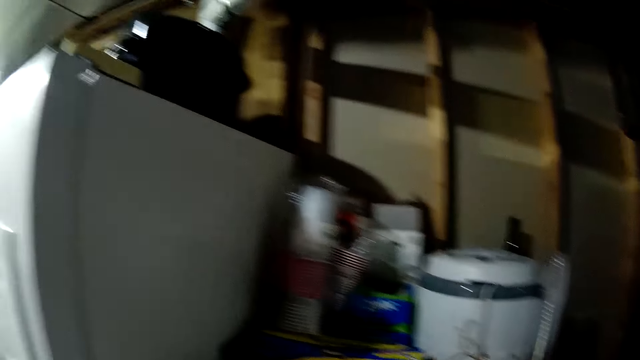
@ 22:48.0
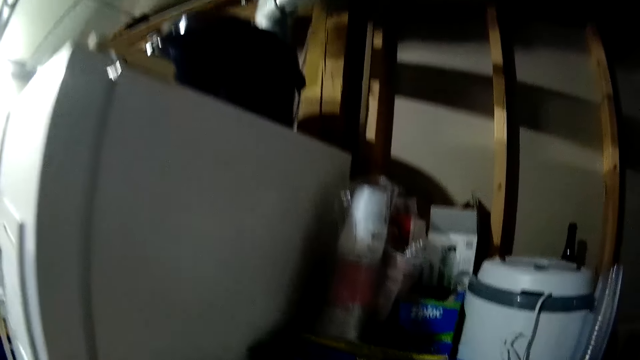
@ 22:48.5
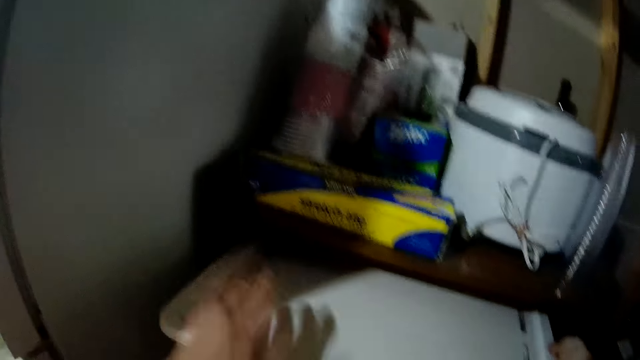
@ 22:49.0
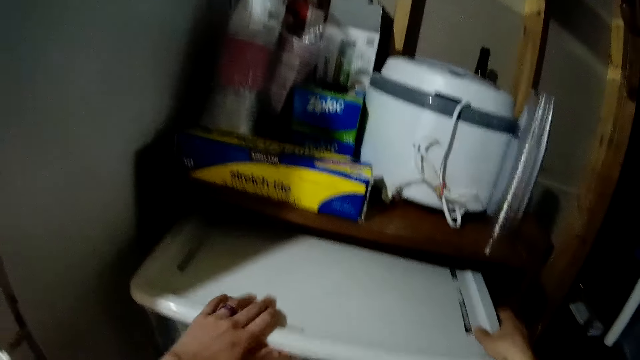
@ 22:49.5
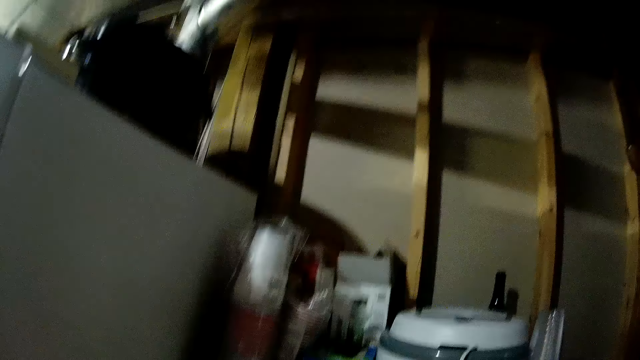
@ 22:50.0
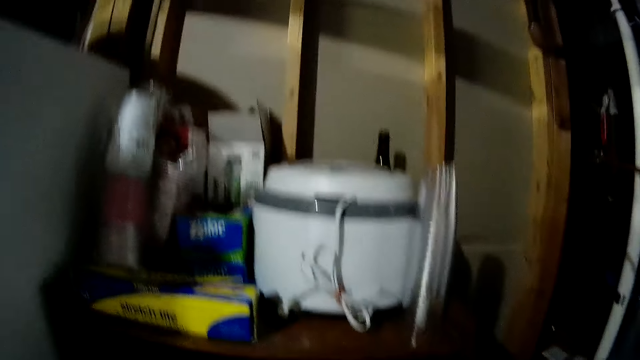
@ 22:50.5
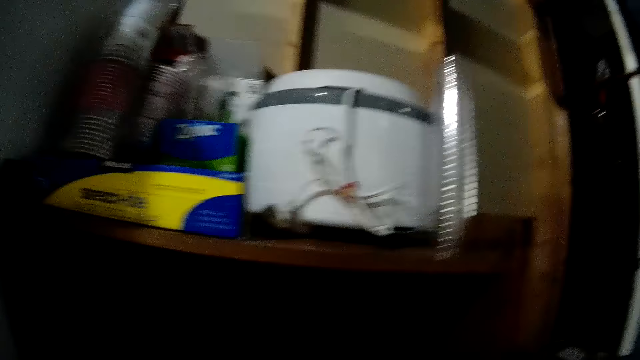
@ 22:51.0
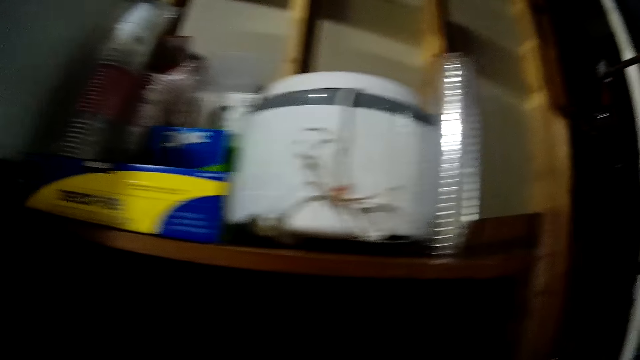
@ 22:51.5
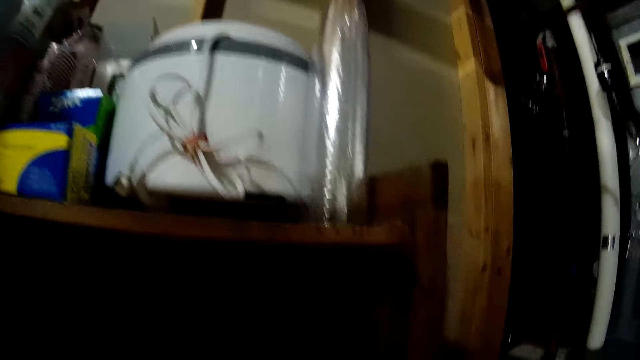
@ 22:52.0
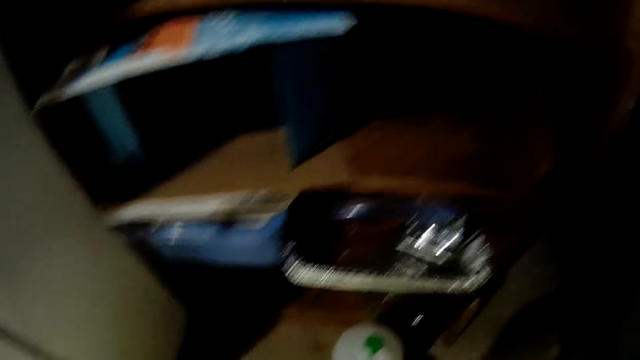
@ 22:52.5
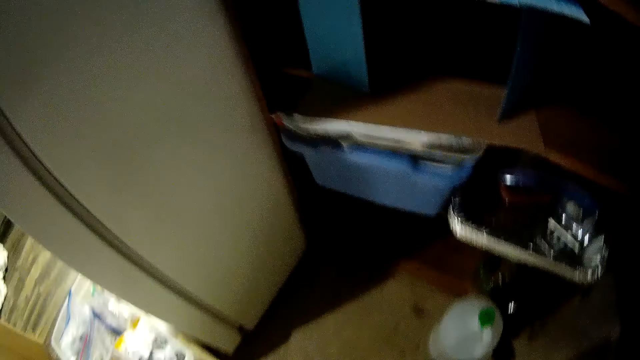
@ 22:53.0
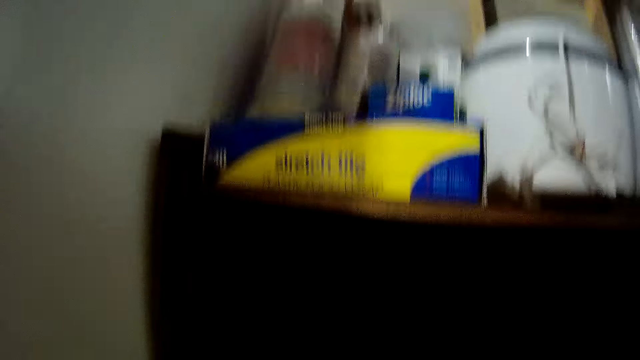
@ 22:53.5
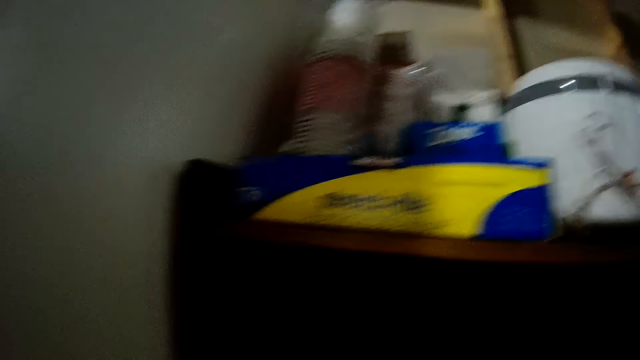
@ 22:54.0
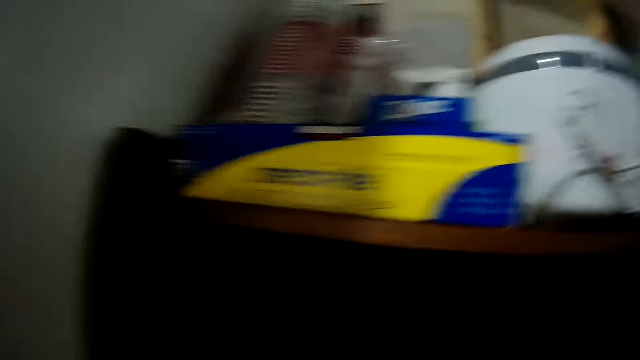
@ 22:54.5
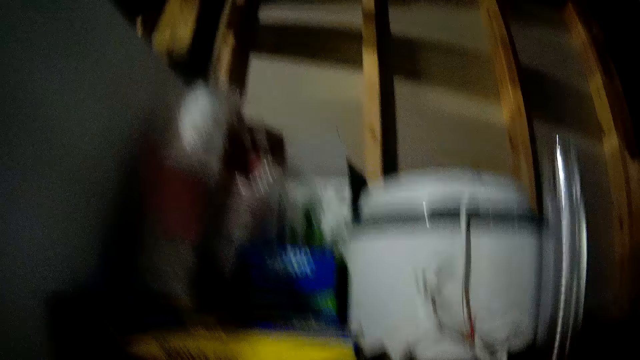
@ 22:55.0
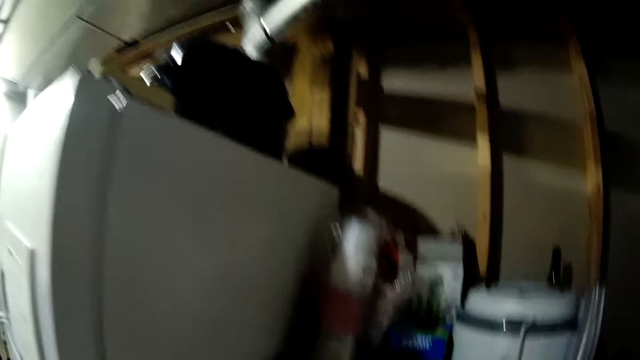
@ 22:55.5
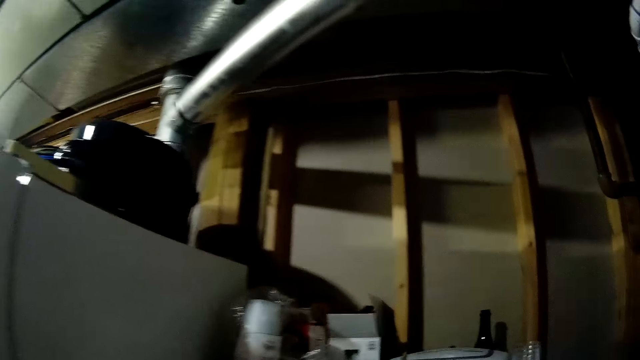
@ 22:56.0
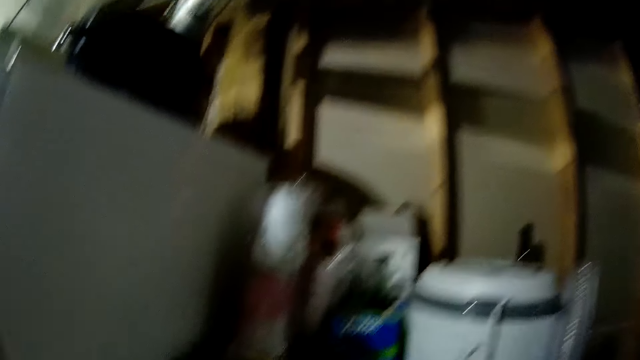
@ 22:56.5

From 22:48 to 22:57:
The camera wearer picks a plastic container from the ground with both hands. She places the plastic container in the shelf with both hands. She stares at the shelf.

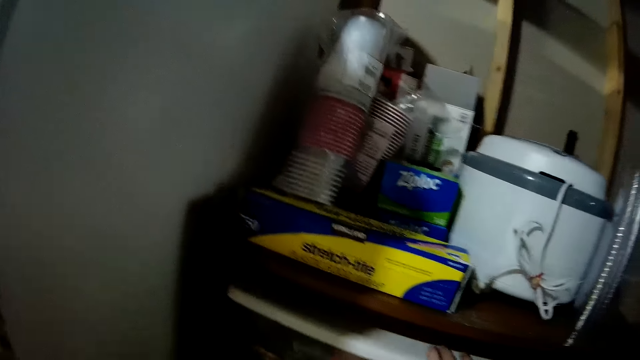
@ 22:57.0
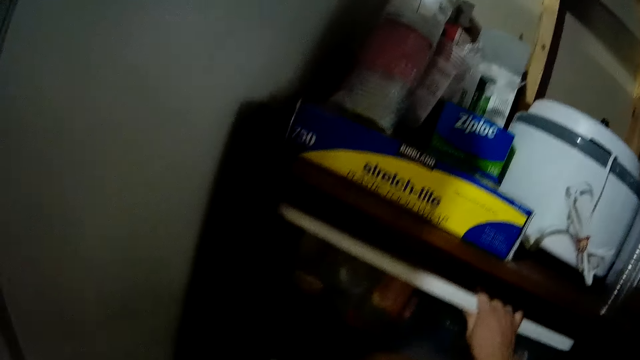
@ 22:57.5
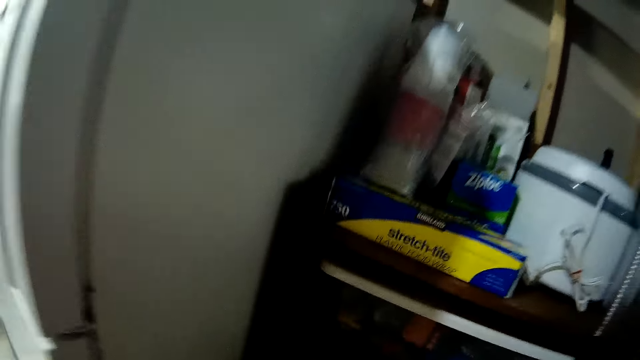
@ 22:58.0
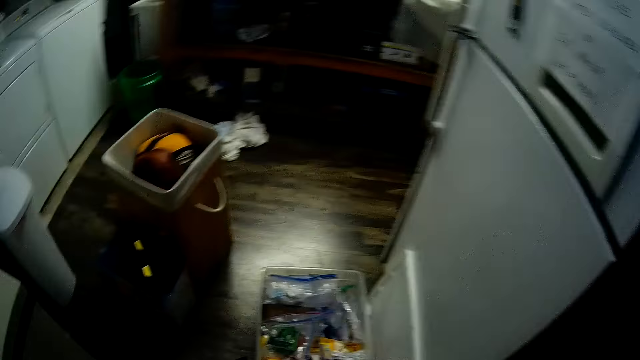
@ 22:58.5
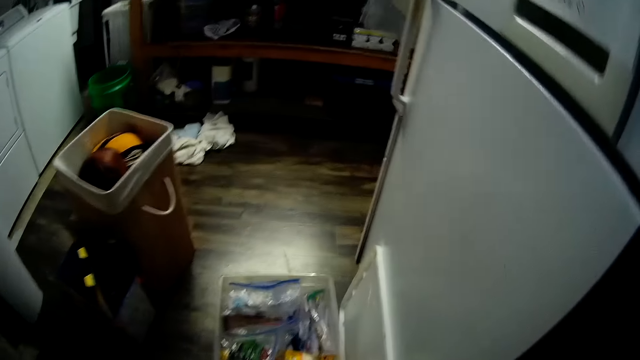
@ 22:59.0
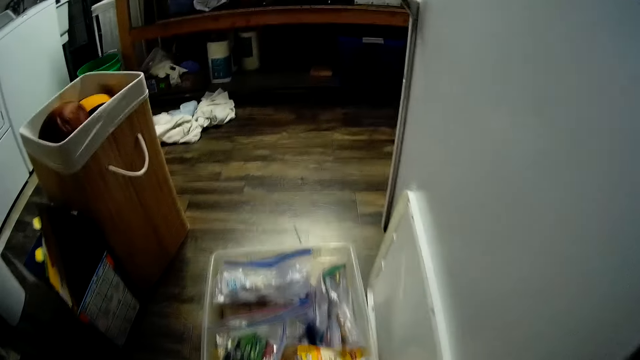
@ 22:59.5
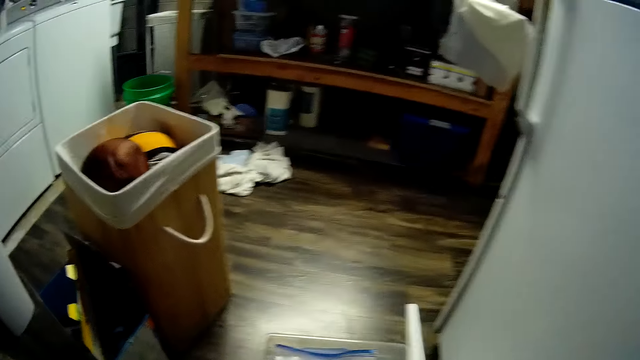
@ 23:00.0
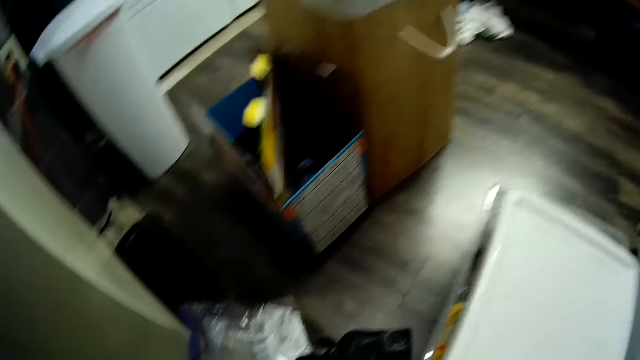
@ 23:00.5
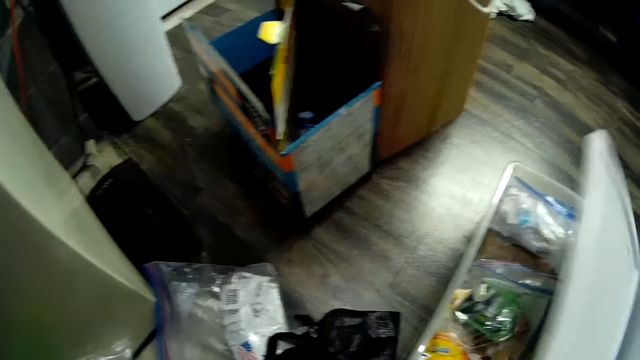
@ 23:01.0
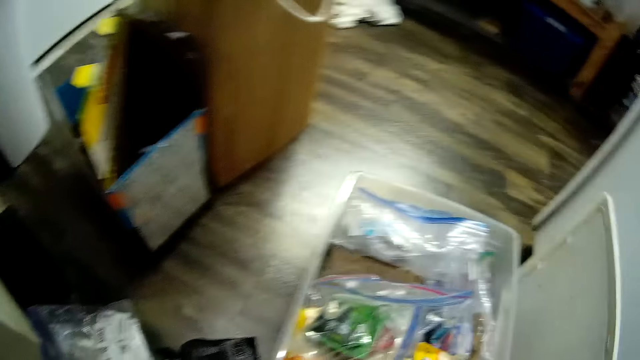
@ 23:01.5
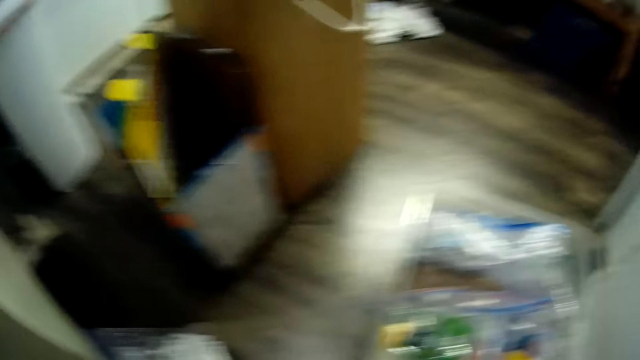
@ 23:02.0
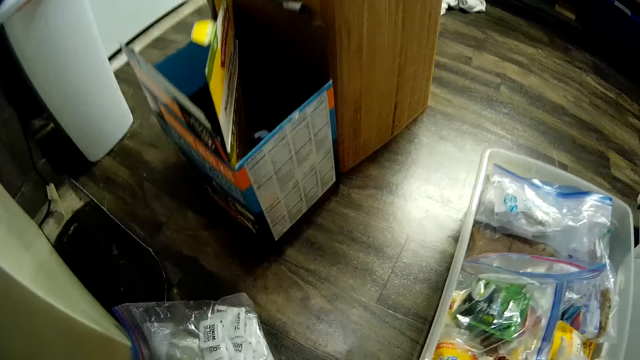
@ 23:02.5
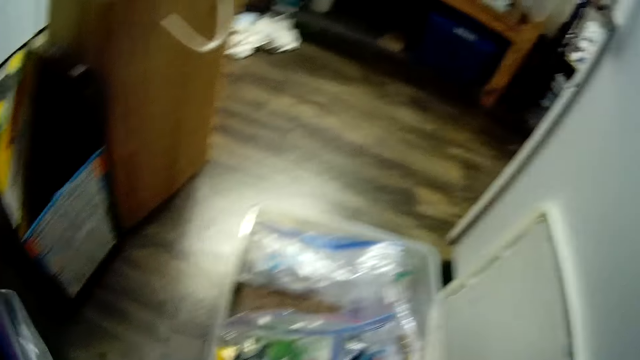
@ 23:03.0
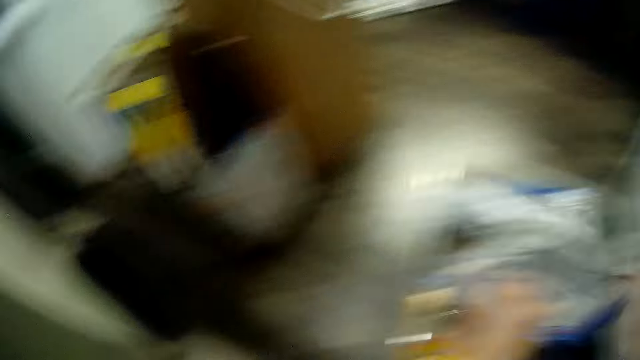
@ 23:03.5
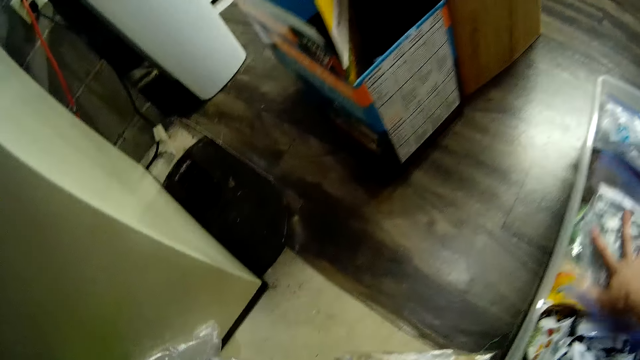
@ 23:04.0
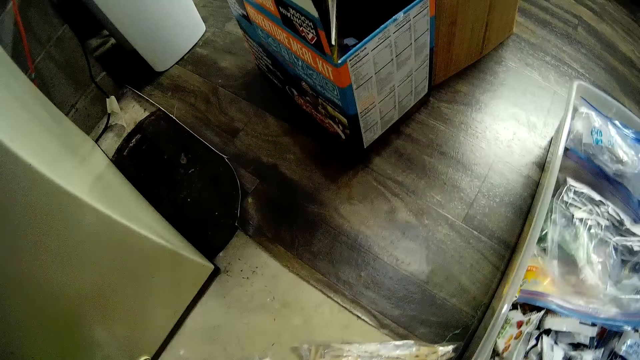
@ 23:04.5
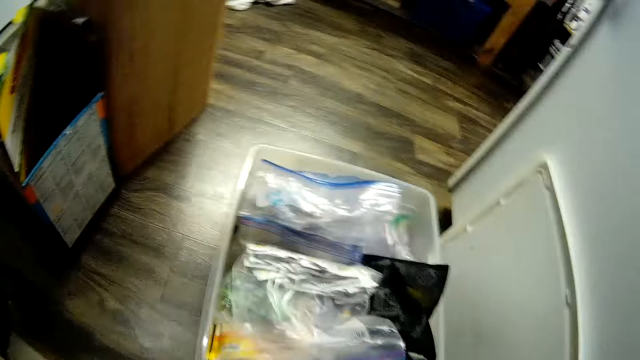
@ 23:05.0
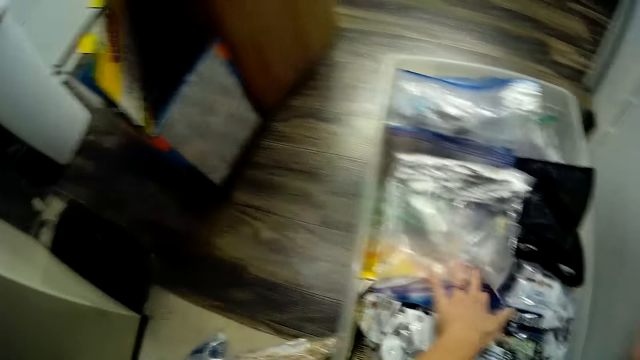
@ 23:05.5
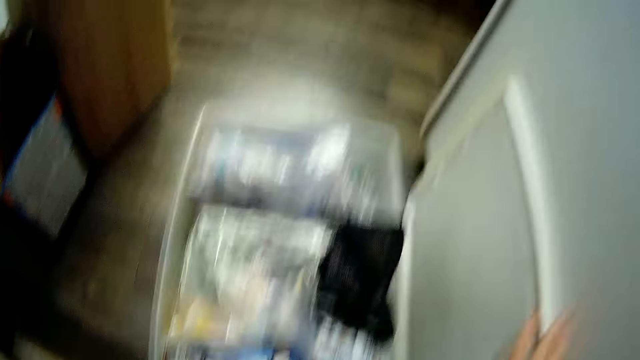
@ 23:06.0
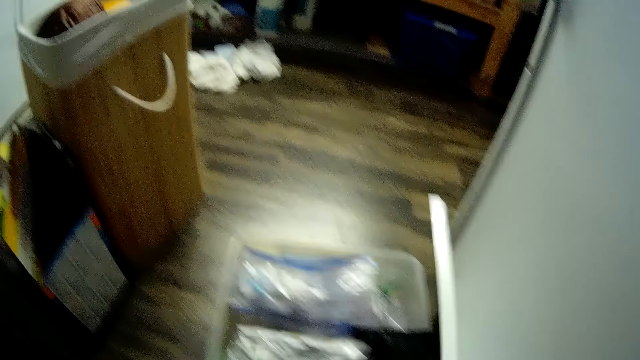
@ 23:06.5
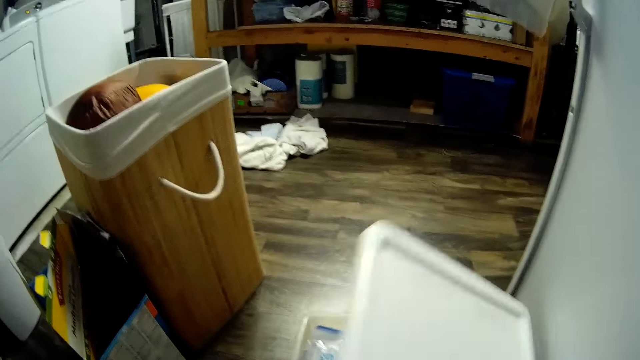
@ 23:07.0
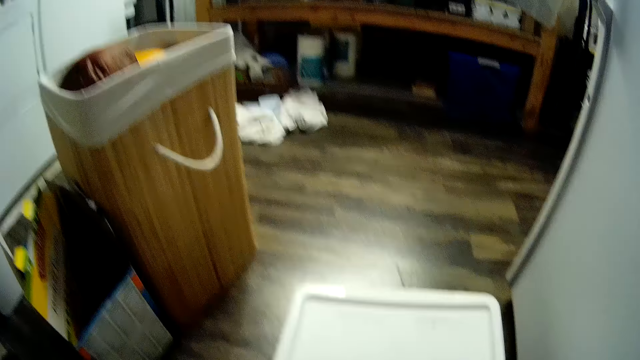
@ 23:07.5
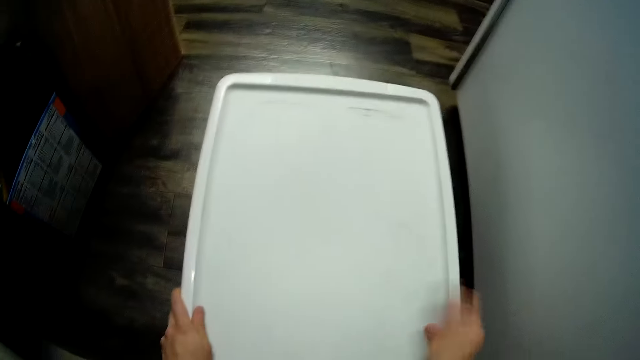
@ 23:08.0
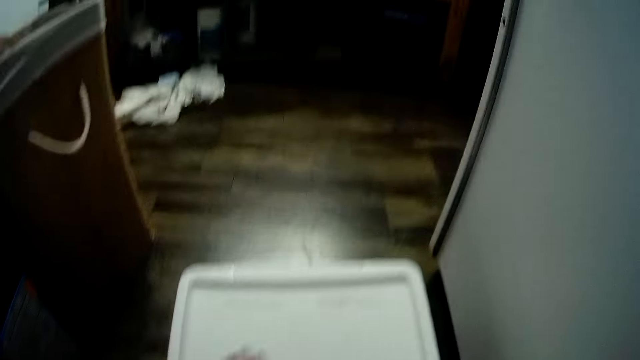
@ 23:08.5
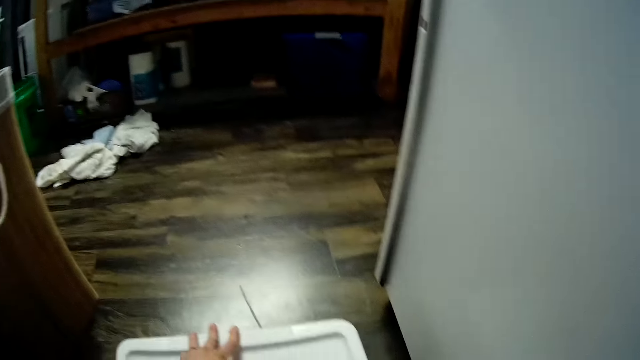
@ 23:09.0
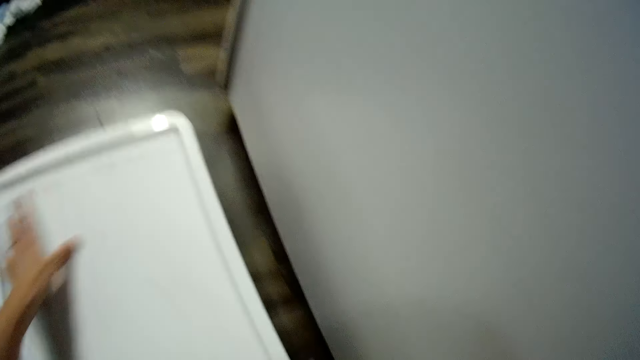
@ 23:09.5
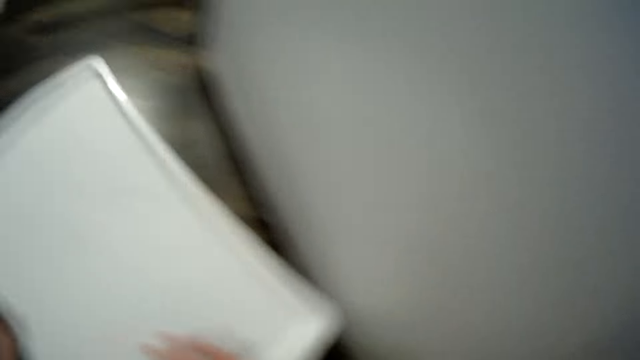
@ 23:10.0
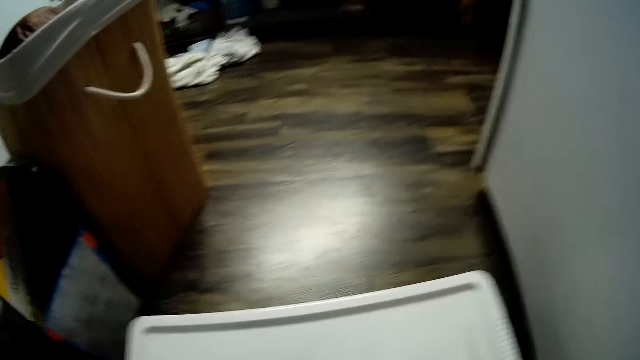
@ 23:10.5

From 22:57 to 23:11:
The camera wearer opens the container. She covers the plastic container on the ground with her right hand. She opens the plastic container on the ground with her right hand. She places packages from the ground in the plastic container with her right hand. She covers the plastic container on the ground with both hands.
